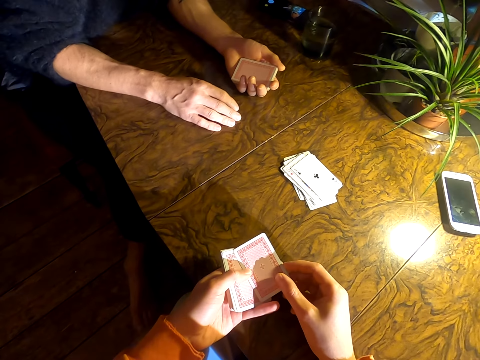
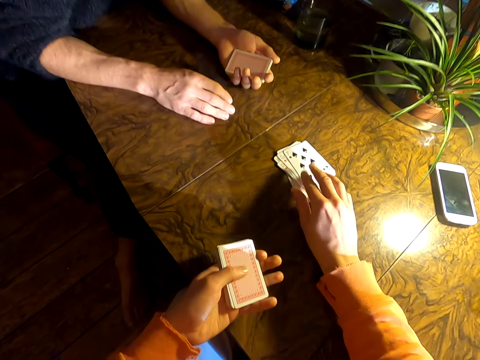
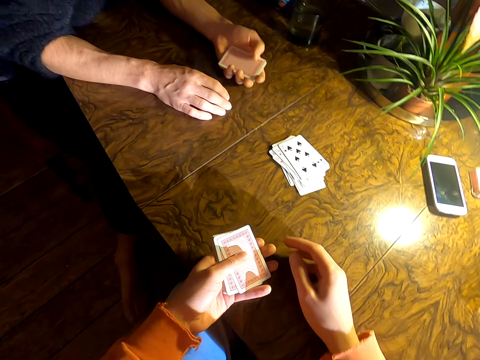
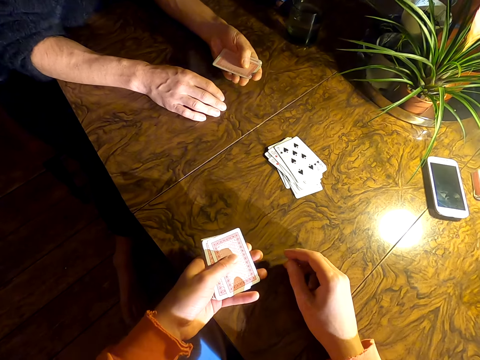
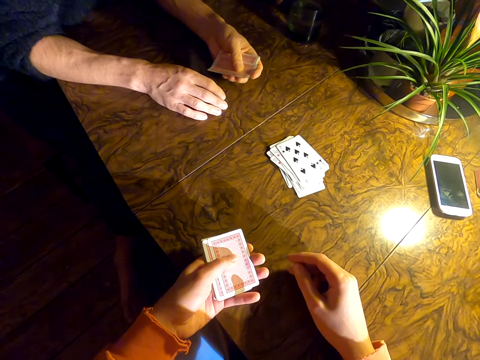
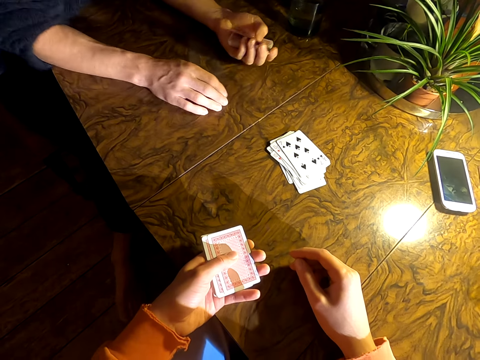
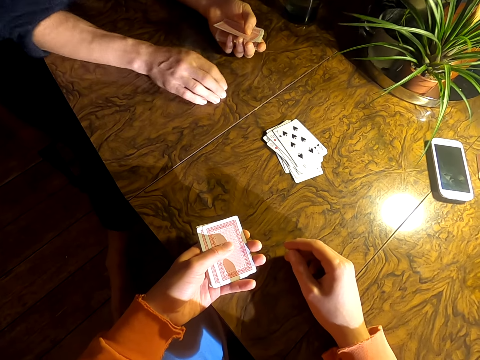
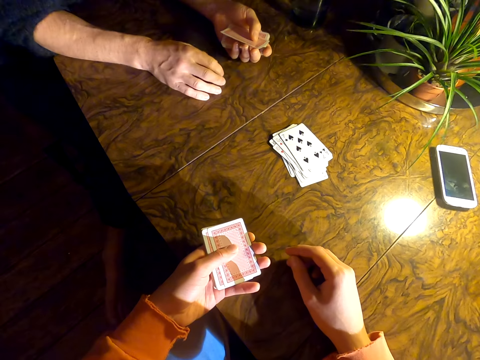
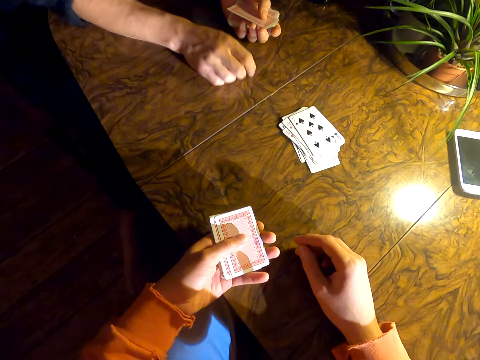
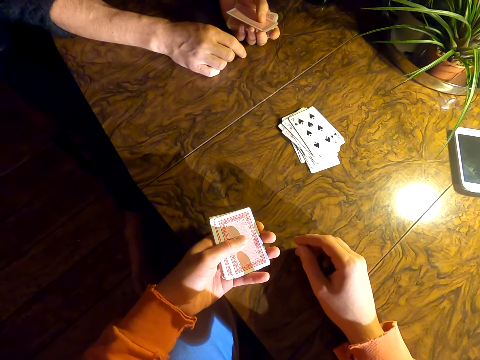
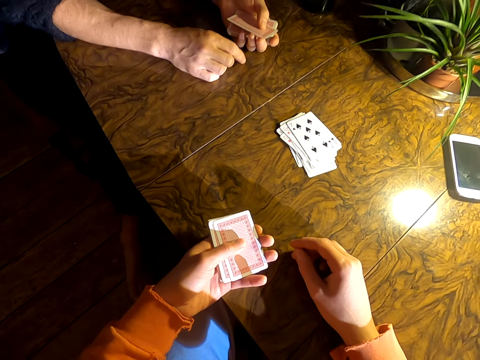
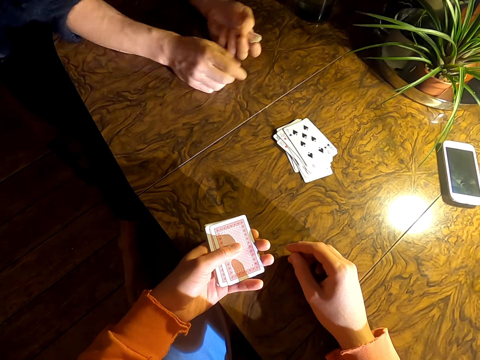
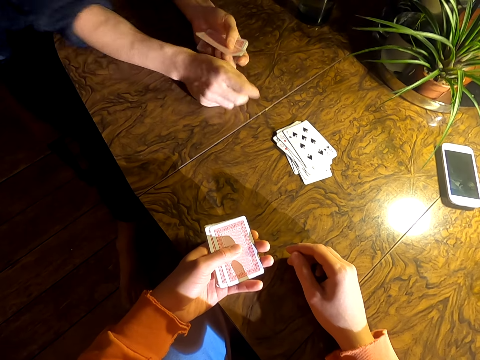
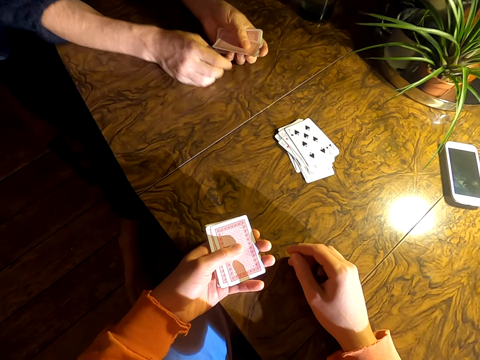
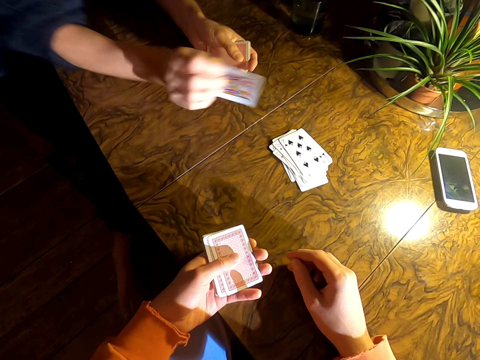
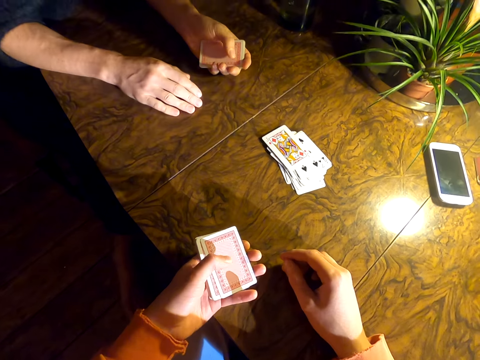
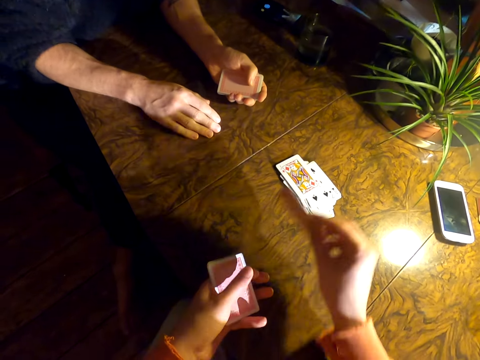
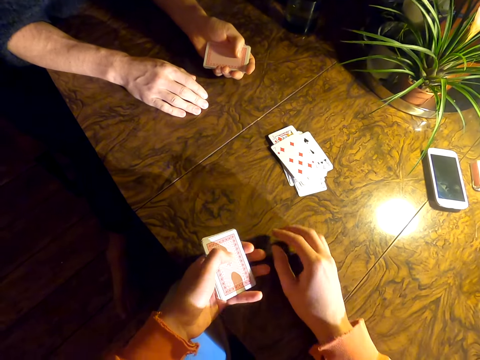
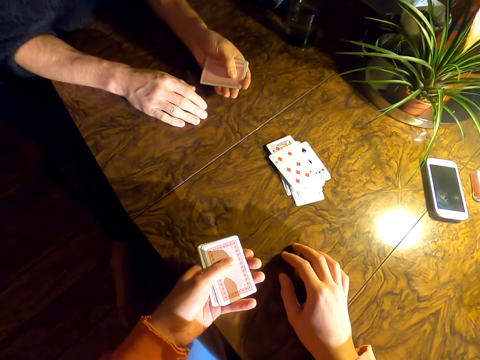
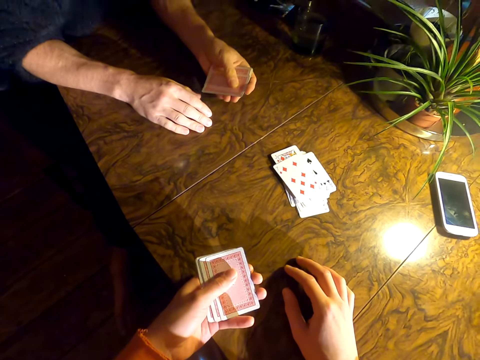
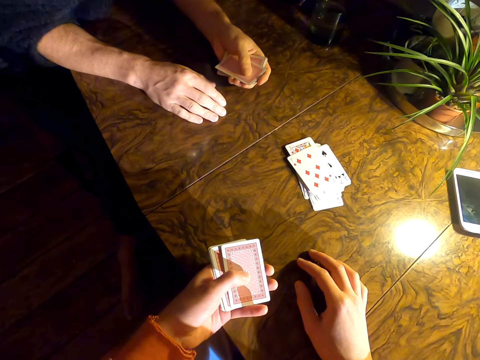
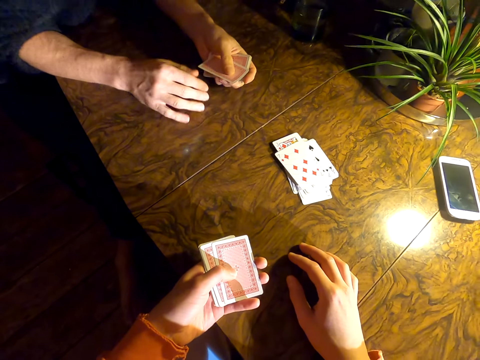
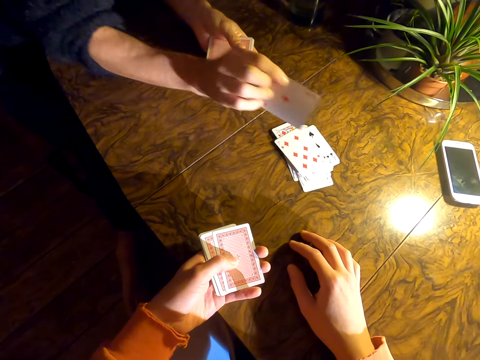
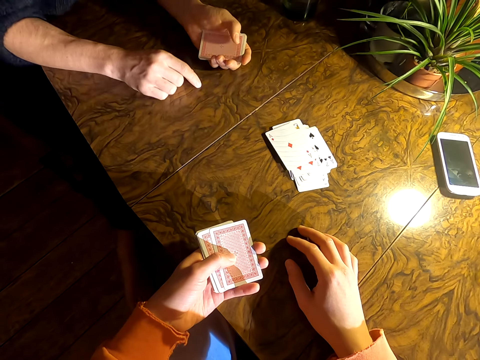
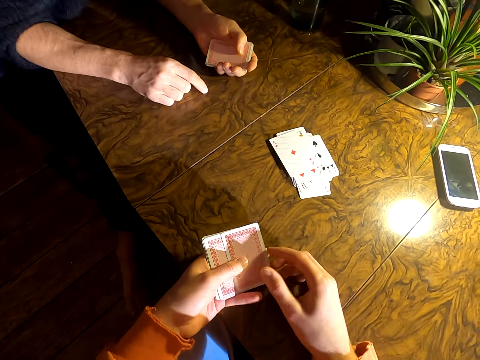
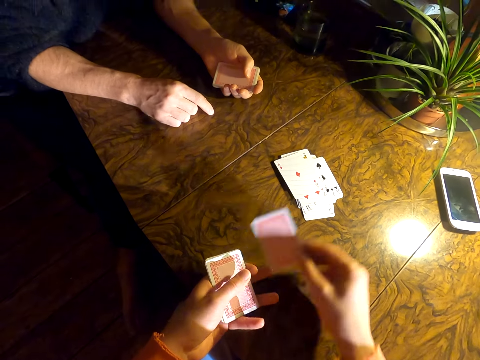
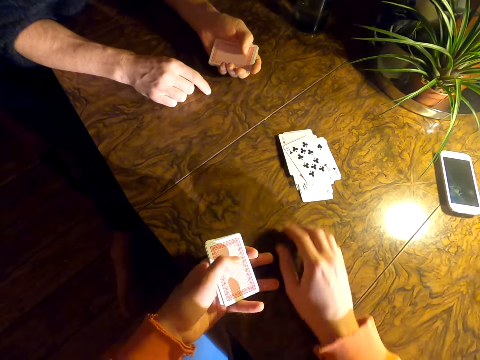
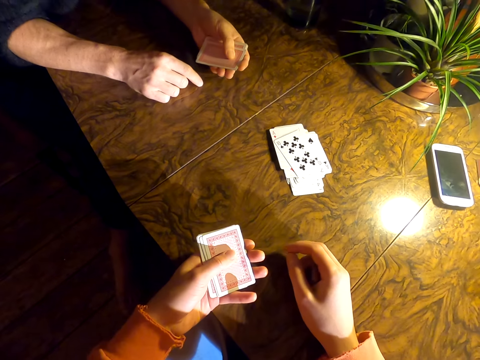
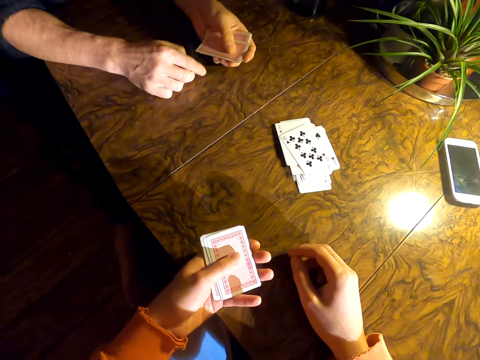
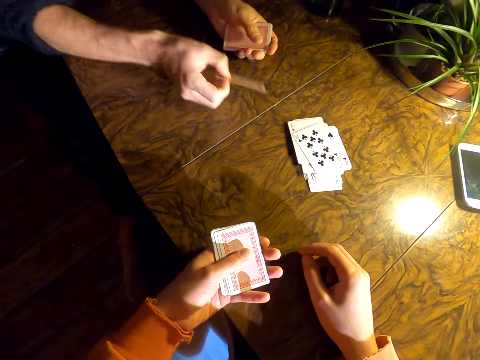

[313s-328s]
The camera wearer puts a card on a table. They play cards with a man. They look around. The man sways a hand on the table. The man puts a card on the table. The camera wearer puts a card on the table. The man looks around. The man puts a card on the table. The camera wearer puts a card on the table.

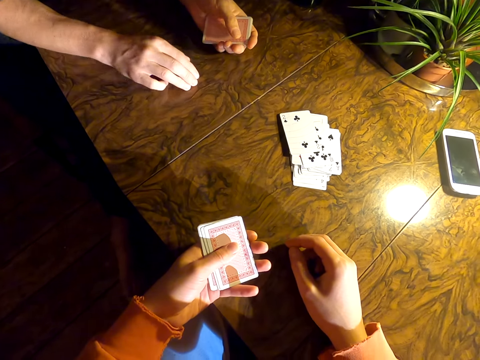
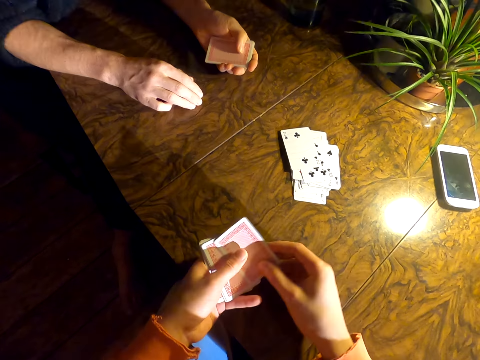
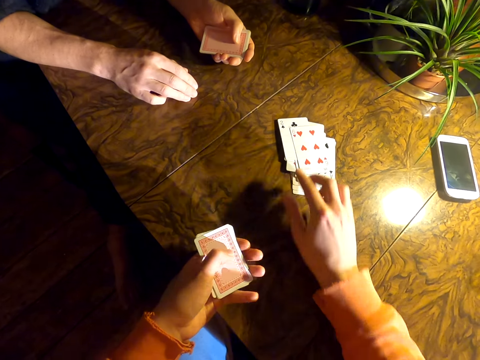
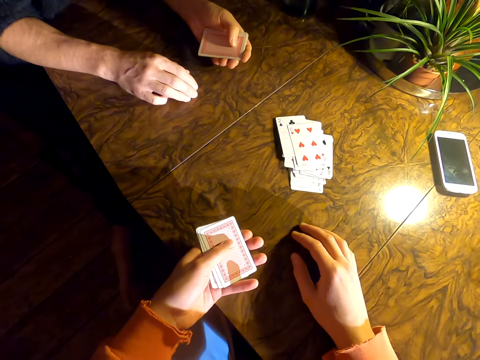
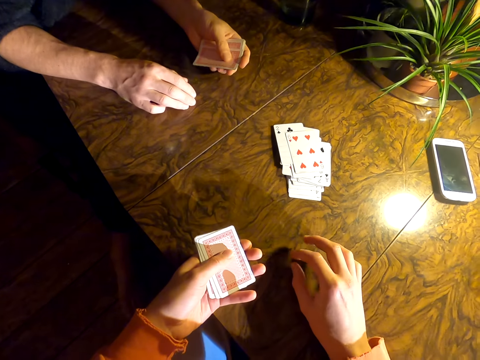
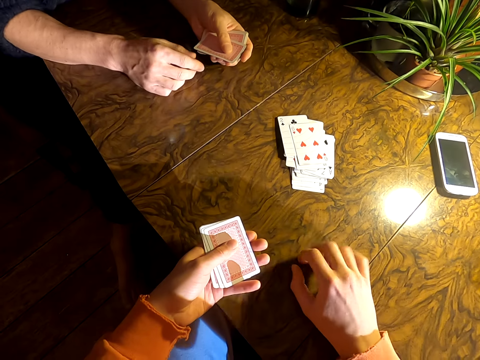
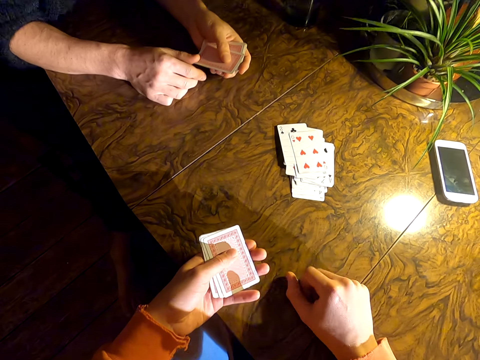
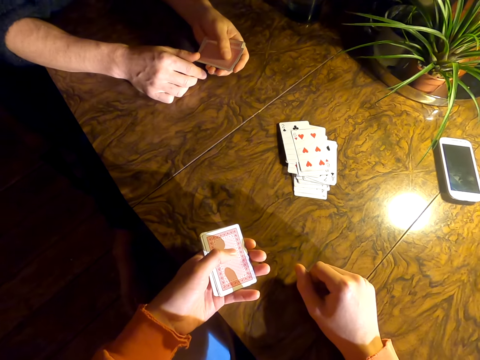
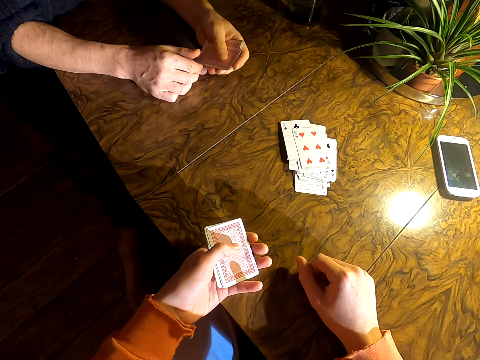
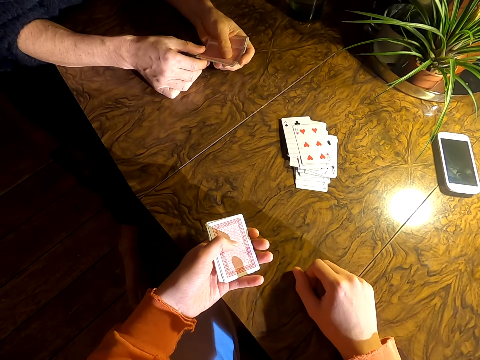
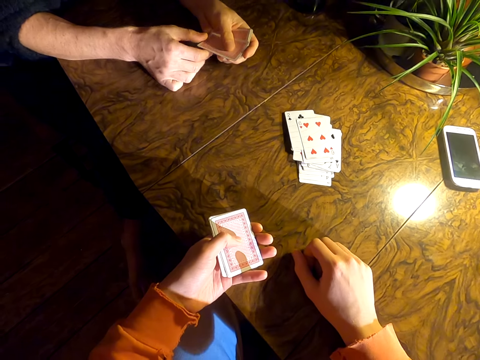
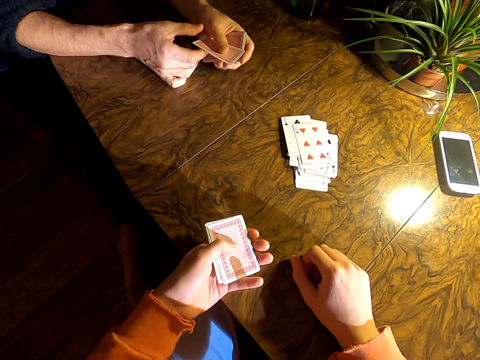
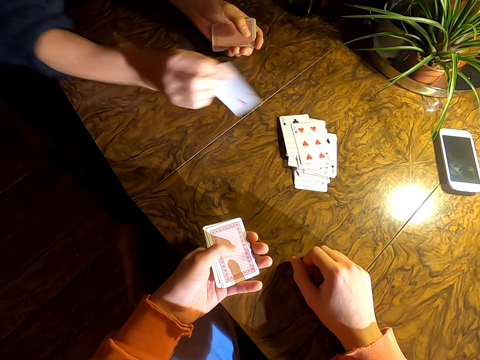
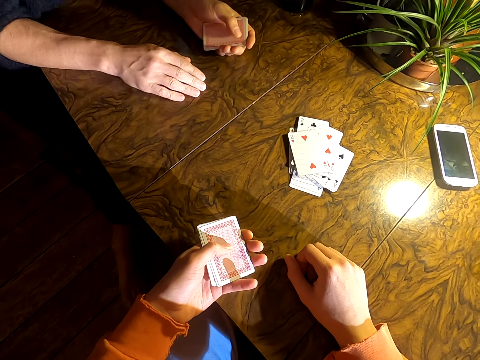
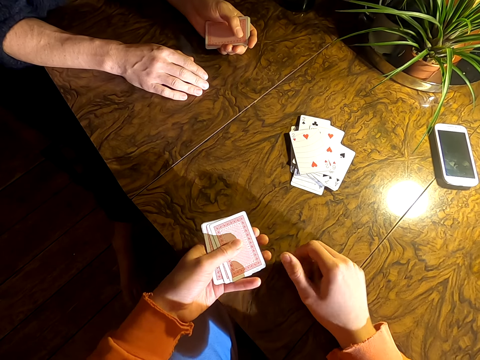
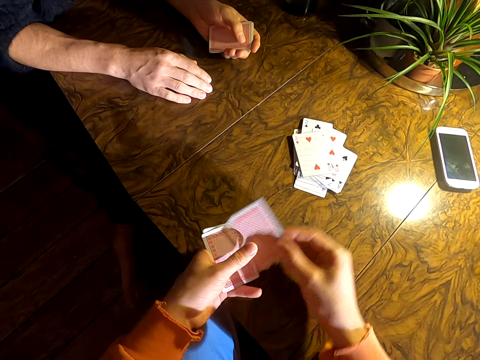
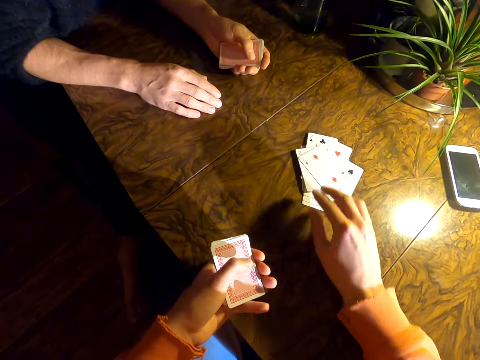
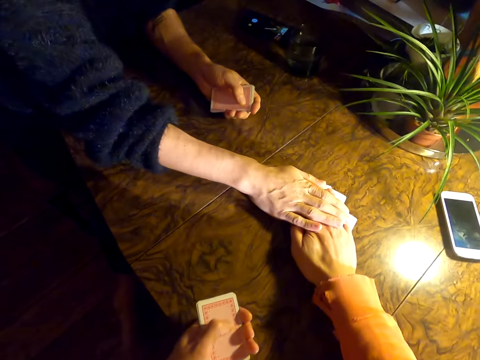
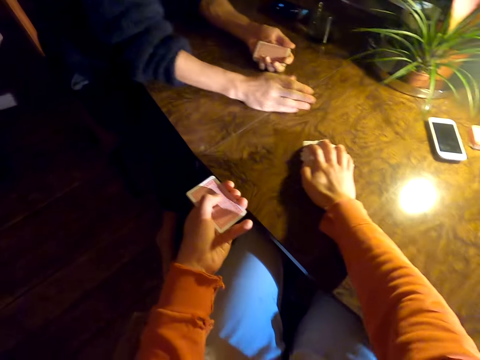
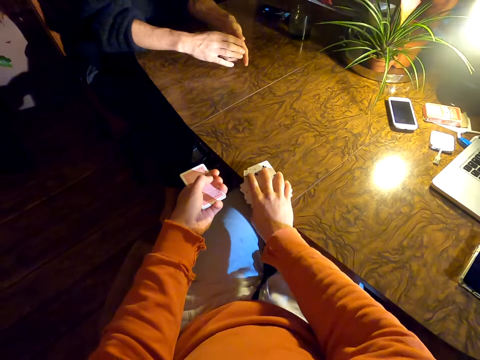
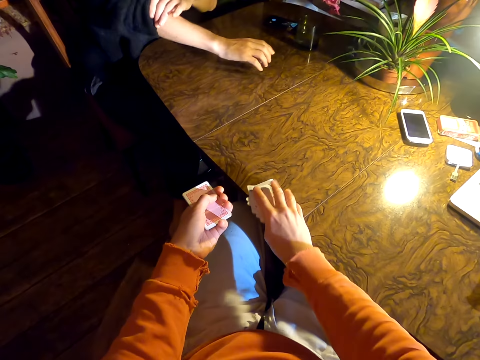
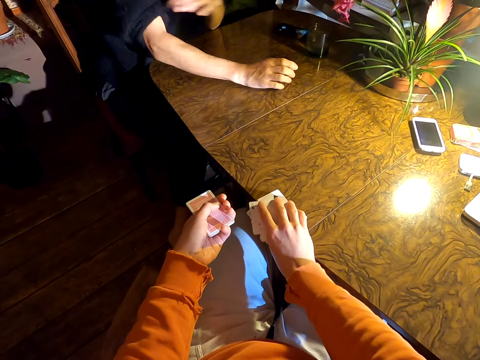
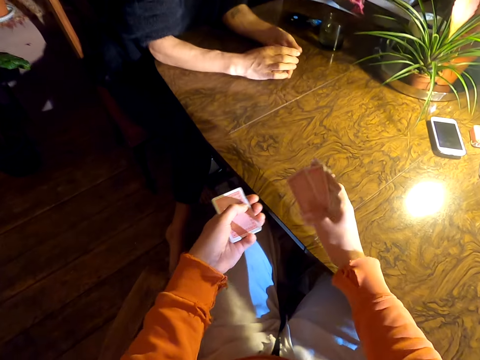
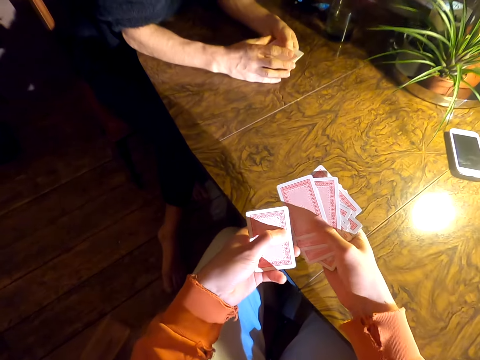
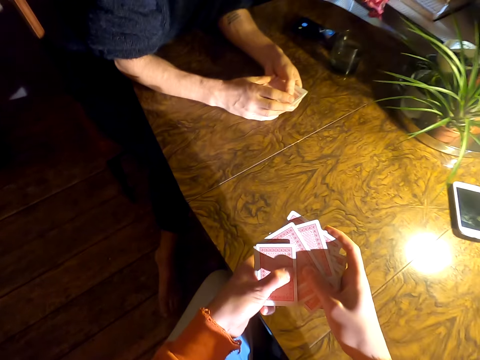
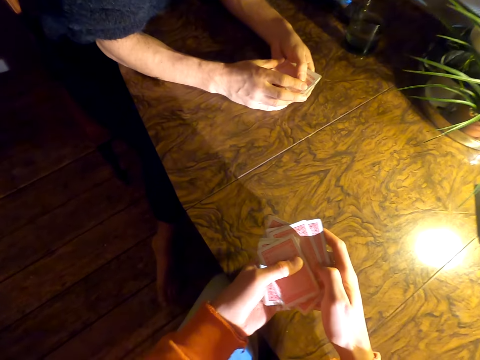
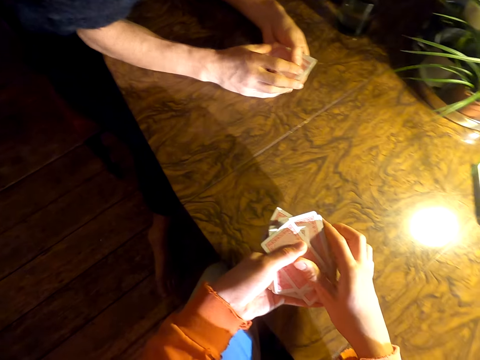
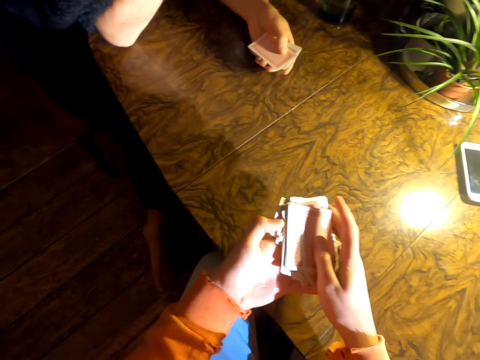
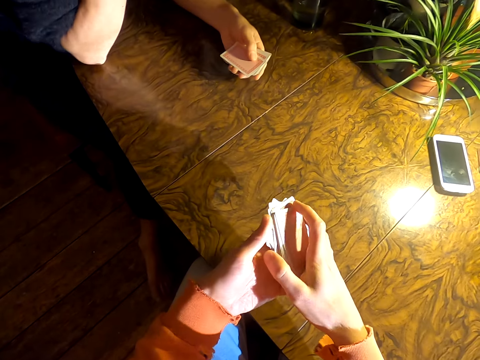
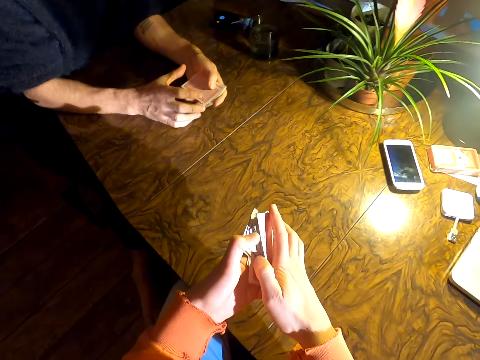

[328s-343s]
A man puts a card on a table. The camera wearer puts a card on the table. He taps fingers on the table. He talks to the man. The man puts a card on the table. The camera wearer plays cards with the man. He puts a card on the table. He puts a hand on the cards. The man puts a hand on the cards. The camera wearer picks up cards on the table. The man straightens a sweater. The camera wearer arranges the cards. He holds the cards with his left hand. The man touches the face.
